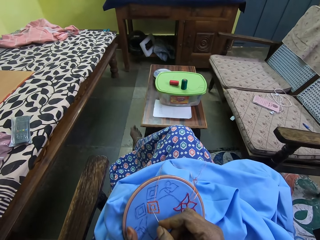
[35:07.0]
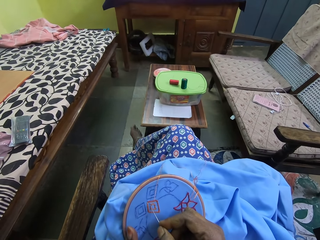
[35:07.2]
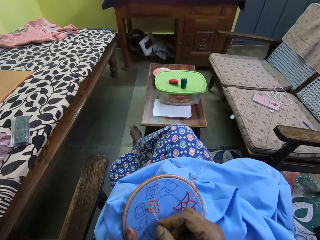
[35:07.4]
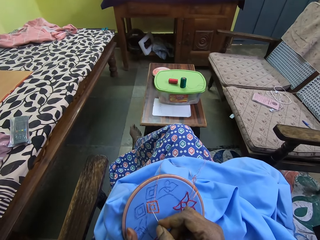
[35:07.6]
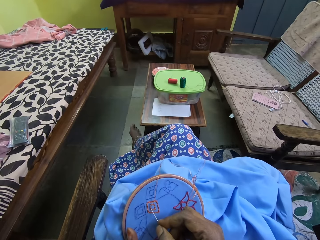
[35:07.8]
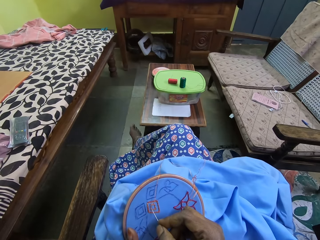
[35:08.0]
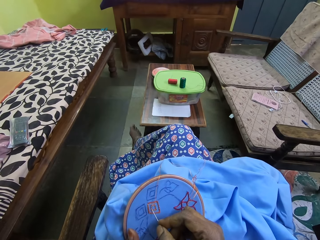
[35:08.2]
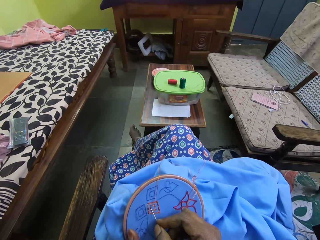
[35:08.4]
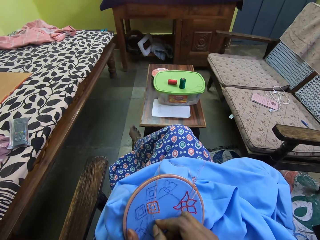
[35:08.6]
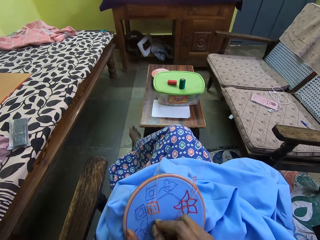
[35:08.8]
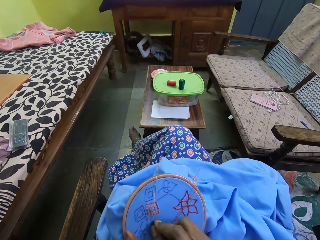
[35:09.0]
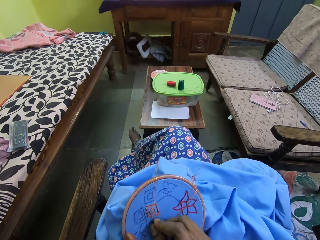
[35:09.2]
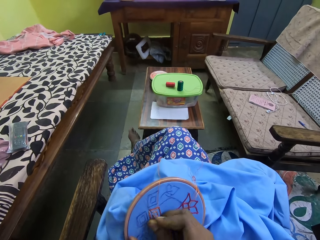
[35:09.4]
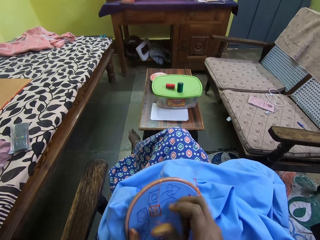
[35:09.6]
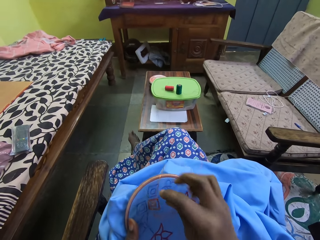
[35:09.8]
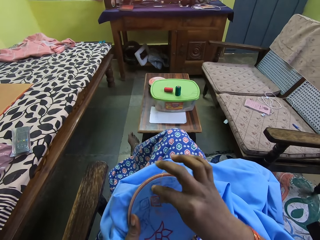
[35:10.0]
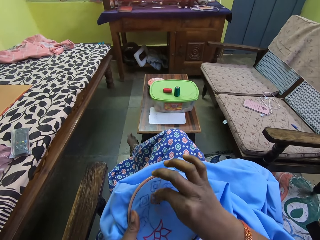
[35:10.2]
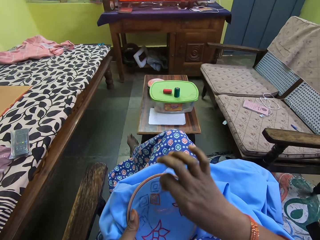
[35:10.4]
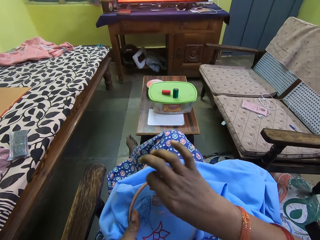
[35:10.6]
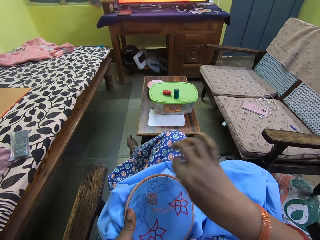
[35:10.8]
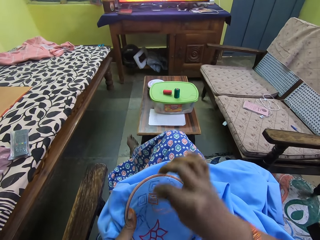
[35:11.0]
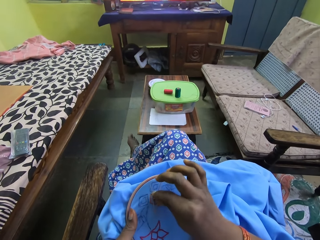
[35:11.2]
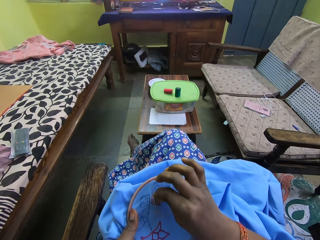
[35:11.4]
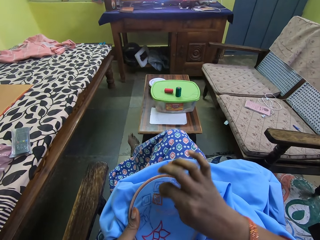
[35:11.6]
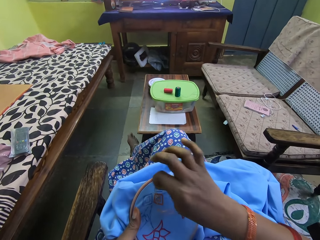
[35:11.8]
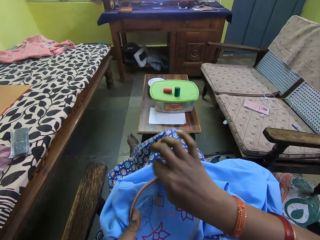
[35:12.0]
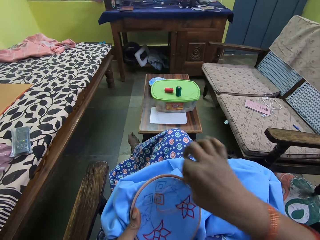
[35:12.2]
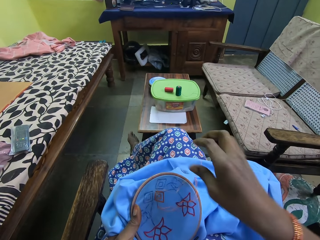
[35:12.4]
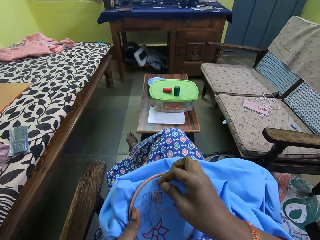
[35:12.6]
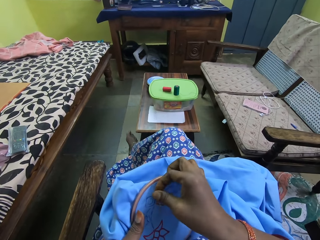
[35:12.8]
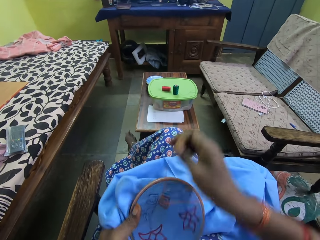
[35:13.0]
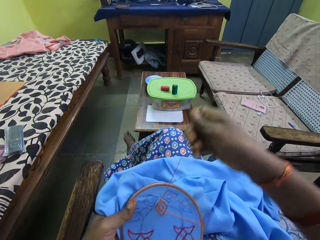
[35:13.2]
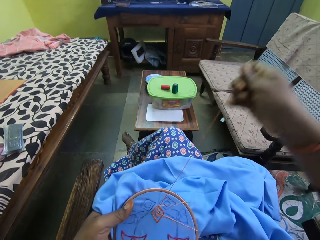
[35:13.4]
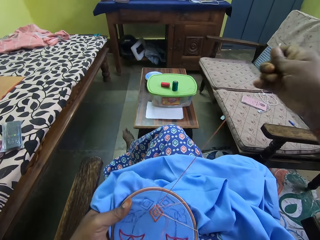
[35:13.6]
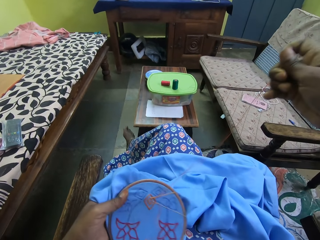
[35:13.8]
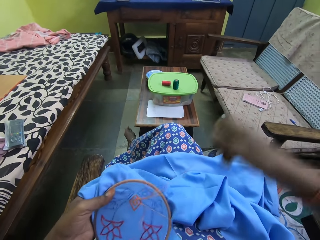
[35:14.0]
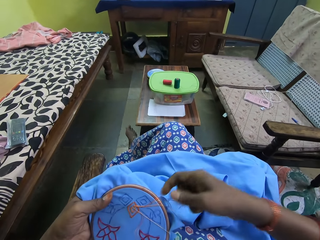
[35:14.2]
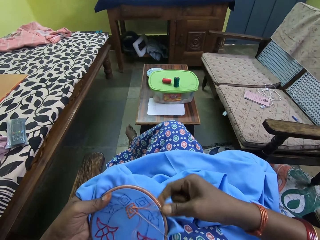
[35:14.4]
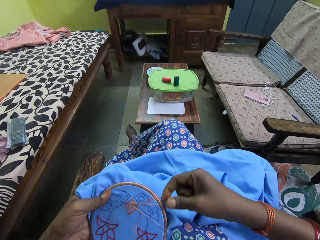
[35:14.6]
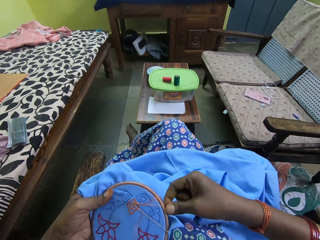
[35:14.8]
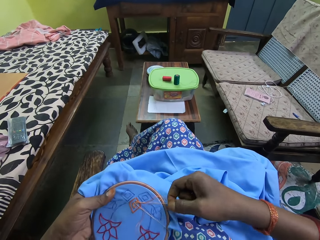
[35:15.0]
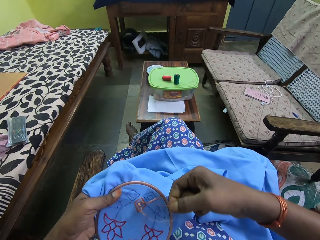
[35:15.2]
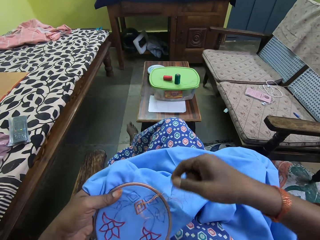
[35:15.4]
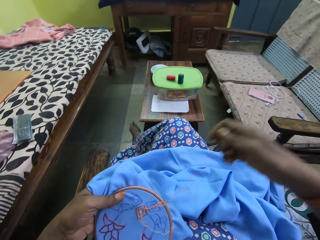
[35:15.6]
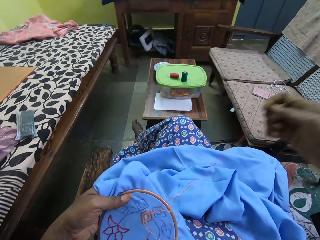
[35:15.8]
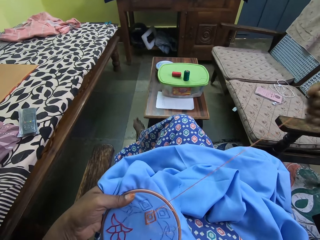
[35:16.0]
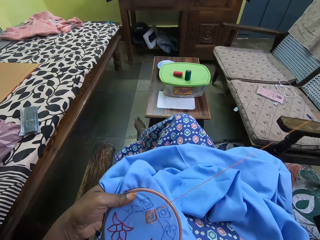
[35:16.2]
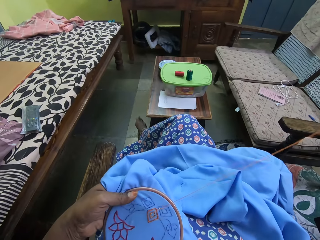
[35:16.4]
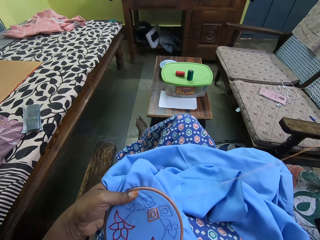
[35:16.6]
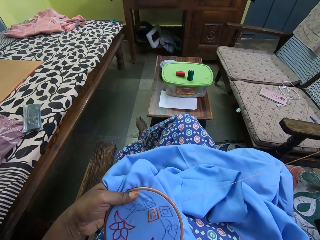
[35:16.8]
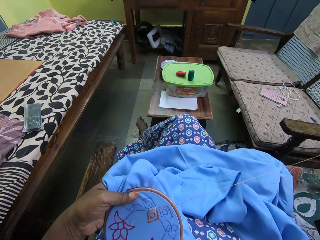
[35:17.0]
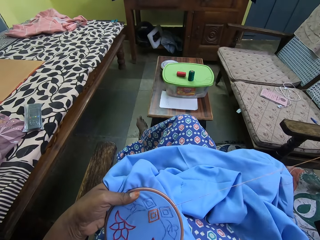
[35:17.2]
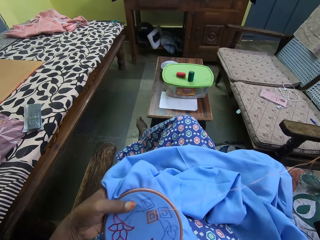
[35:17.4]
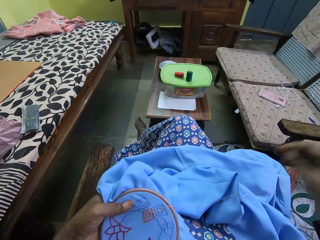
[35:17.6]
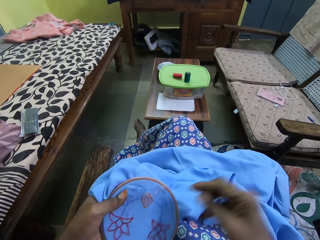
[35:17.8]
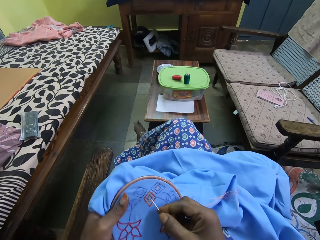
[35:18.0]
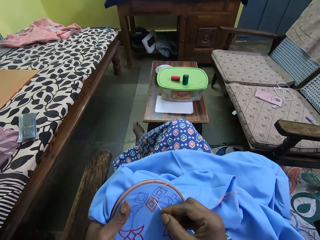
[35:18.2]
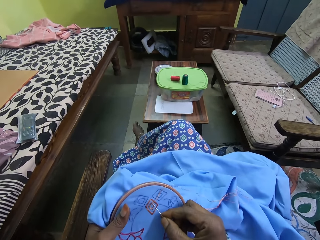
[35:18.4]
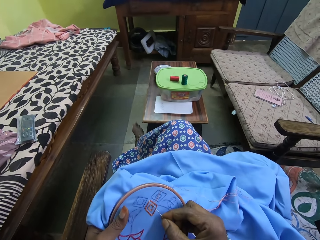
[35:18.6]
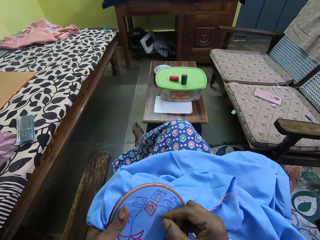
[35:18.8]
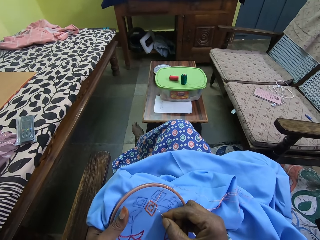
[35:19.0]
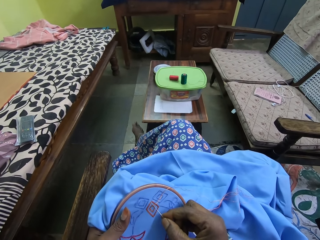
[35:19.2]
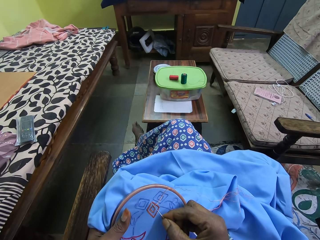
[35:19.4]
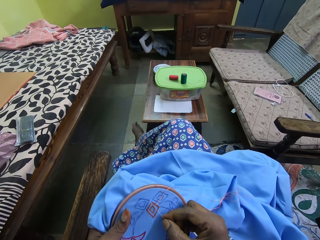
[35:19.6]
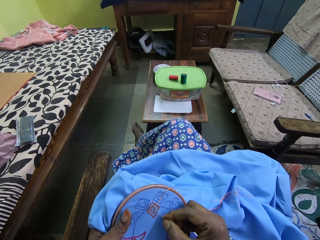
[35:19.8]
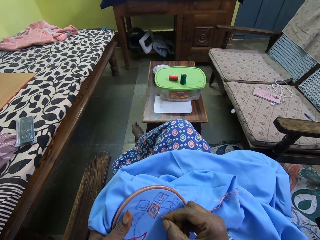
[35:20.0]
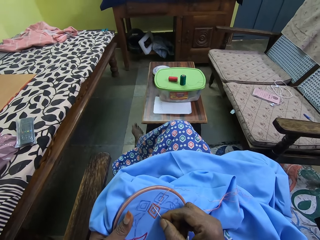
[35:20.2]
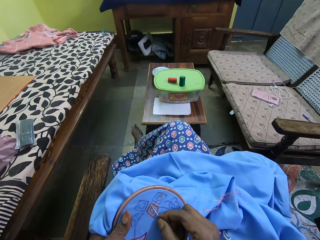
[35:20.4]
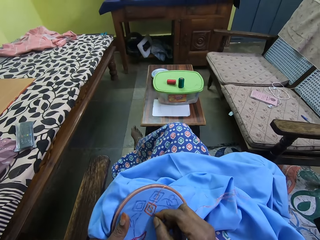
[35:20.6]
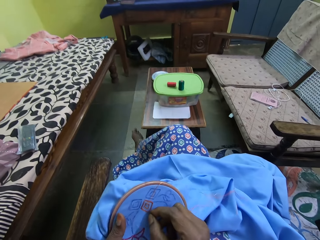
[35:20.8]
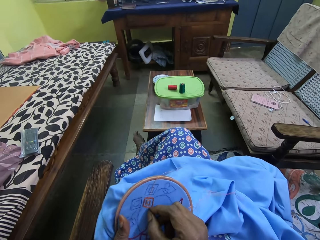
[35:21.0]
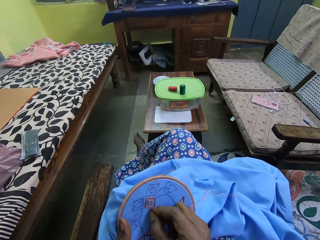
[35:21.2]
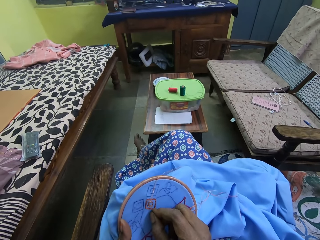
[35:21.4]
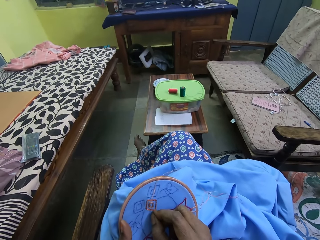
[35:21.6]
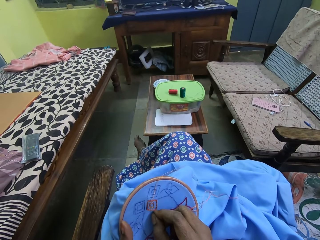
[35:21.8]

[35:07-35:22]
The camera wearer places the needle on the bag with her right hand. She rotates the thread around the needle with her right hand. She pulls the needle with her right hand. She disentangles the red thread with her right hand. She places the needle on the bag with her right hand.

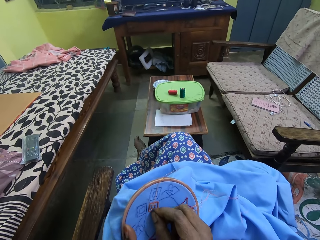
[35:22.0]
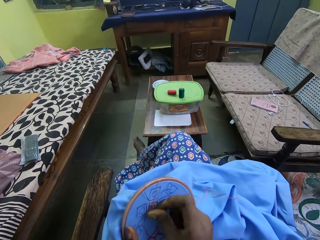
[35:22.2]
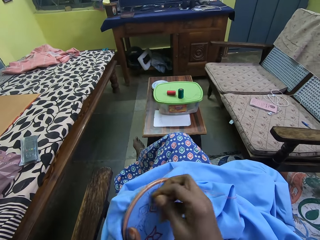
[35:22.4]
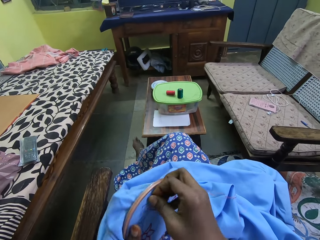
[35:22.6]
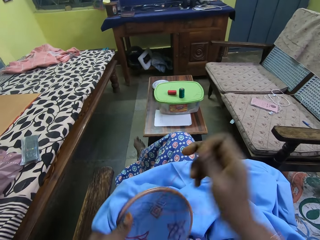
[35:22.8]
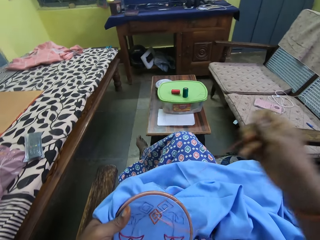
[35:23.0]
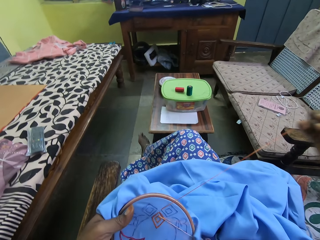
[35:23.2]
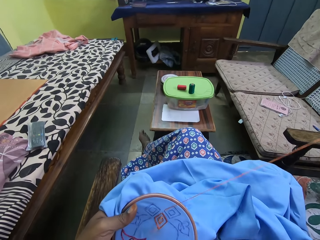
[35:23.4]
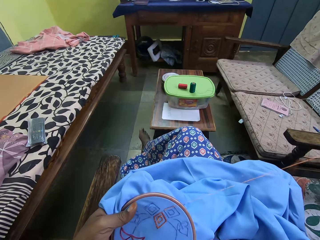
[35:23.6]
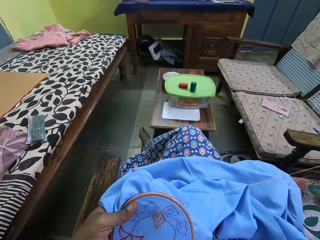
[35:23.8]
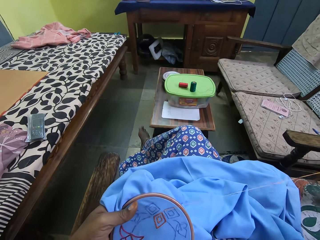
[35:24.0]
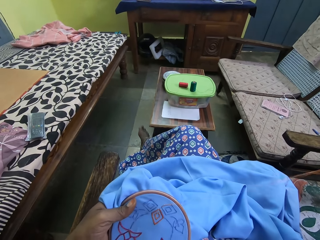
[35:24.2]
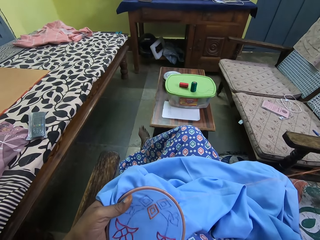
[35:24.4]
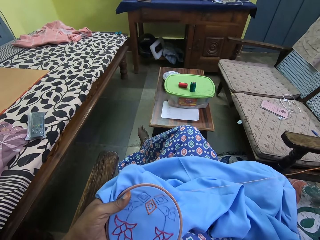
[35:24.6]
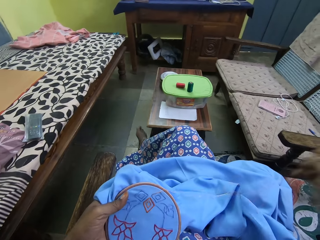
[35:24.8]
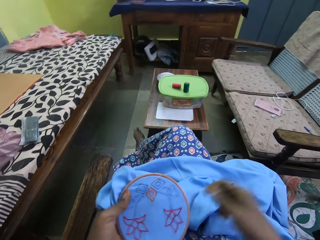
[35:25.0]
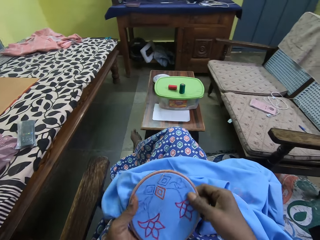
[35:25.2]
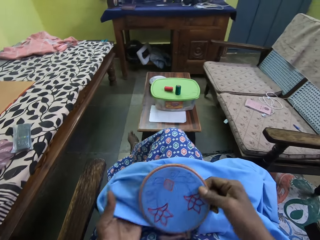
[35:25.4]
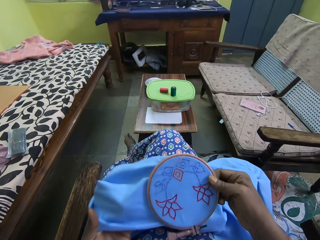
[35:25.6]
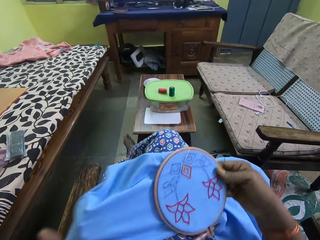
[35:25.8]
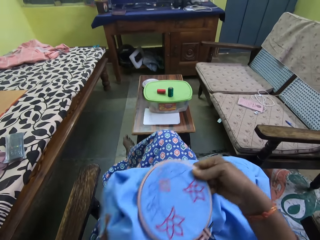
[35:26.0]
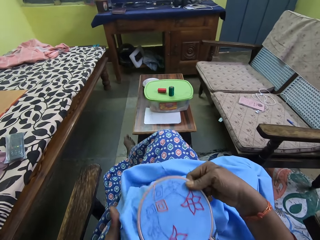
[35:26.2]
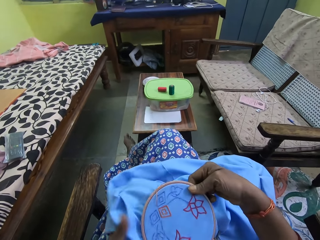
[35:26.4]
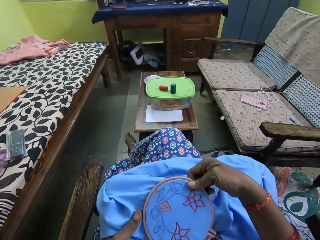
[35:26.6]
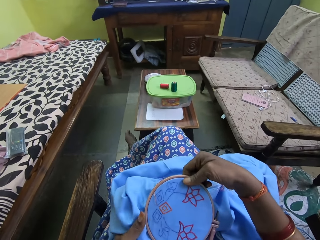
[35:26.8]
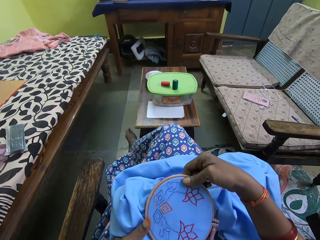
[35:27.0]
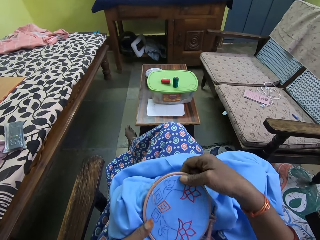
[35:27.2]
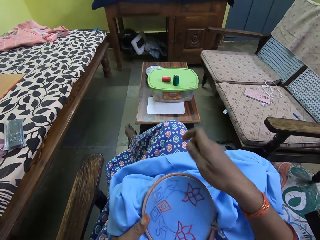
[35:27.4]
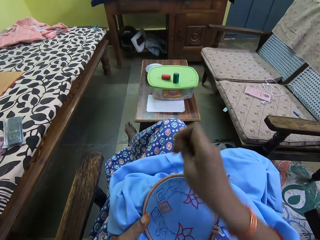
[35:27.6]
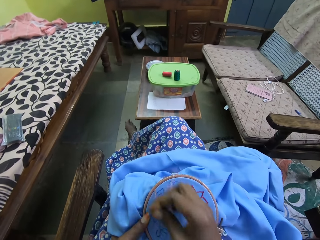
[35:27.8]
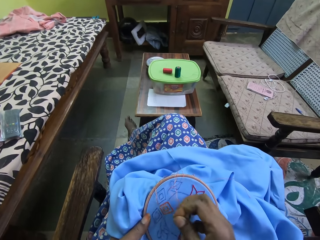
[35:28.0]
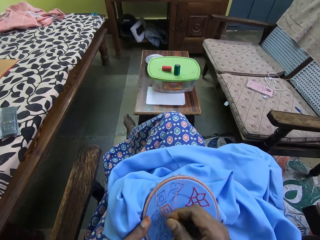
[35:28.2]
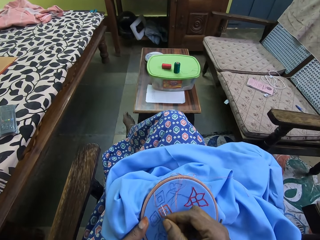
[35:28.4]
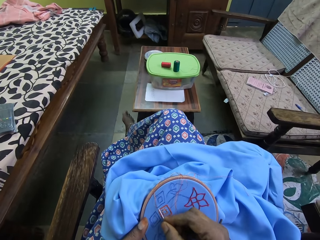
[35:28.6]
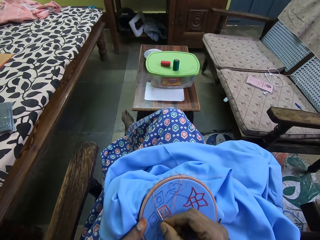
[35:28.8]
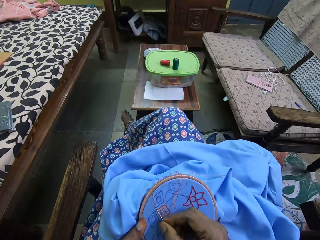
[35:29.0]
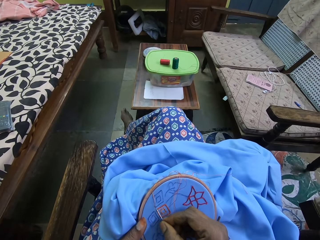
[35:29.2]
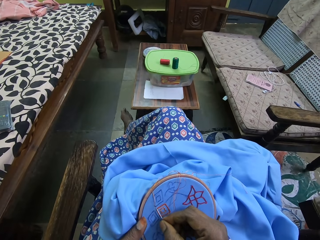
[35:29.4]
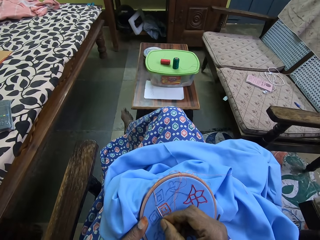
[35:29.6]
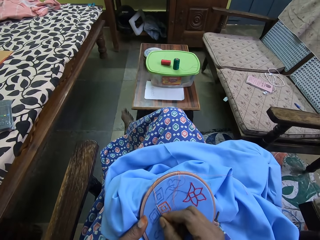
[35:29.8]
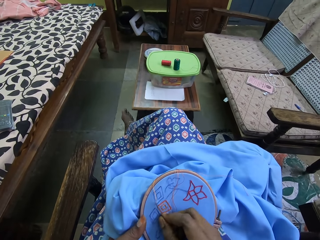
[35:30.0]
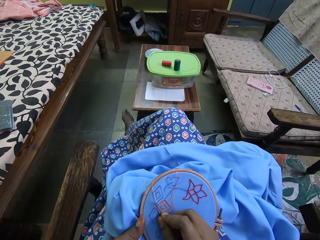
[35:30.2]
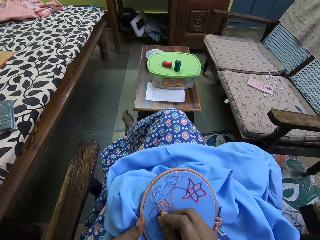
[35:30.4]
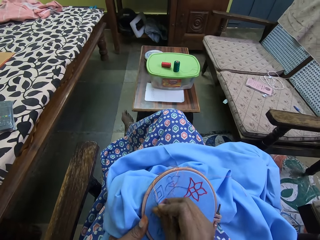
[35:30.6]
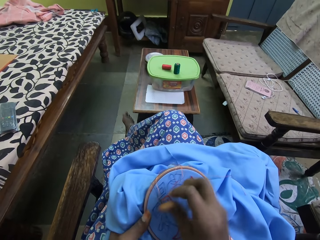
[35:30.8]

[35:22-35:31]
The camera wearer pulls the needle with her right hand. She passes the blue cloth in her left hand to her right hand. She holds the bag with her right hand. She passes the blue cloth in her right hand to her left hand. She places the bag on the left hand. She embroiders on the blue cloth in her left hand with the needle and the red thread in her right hand.
